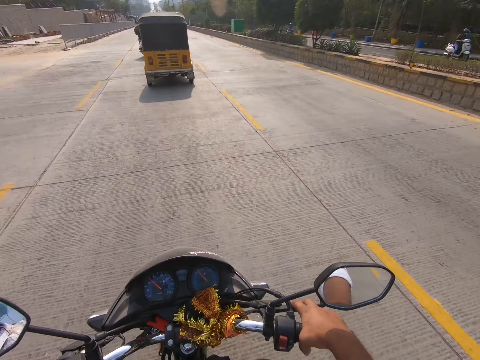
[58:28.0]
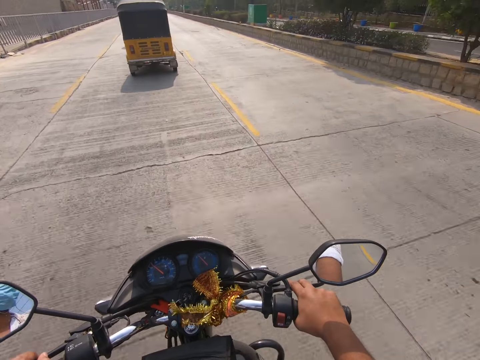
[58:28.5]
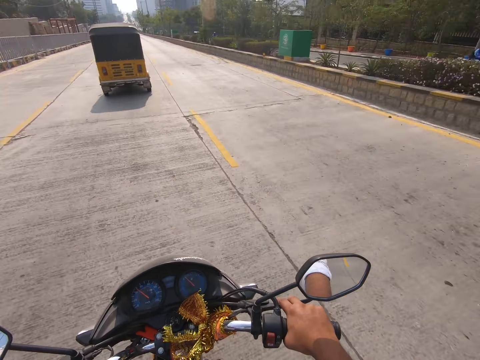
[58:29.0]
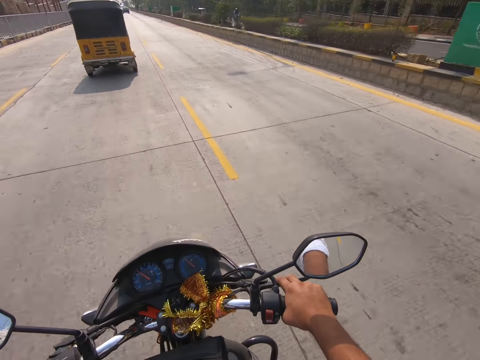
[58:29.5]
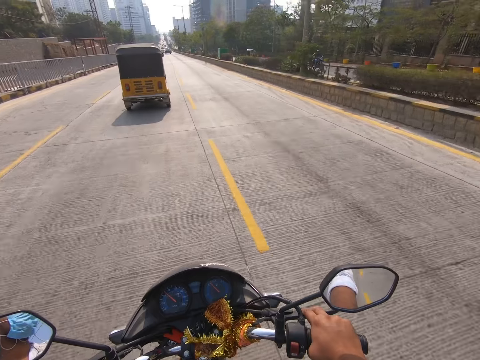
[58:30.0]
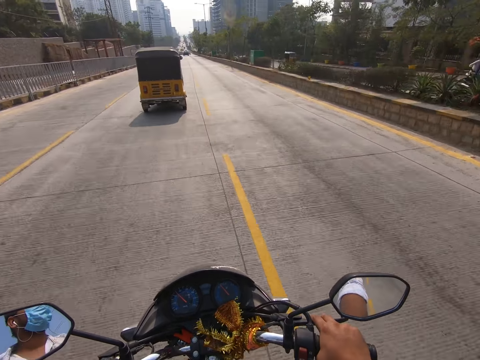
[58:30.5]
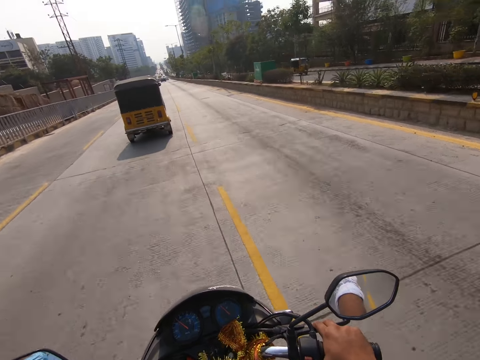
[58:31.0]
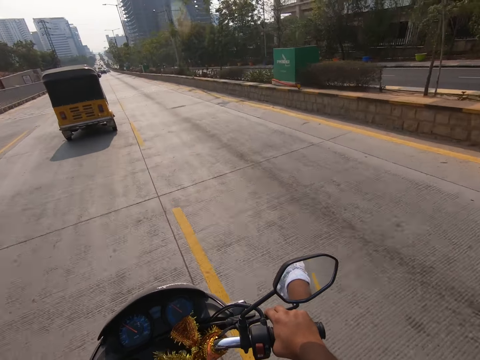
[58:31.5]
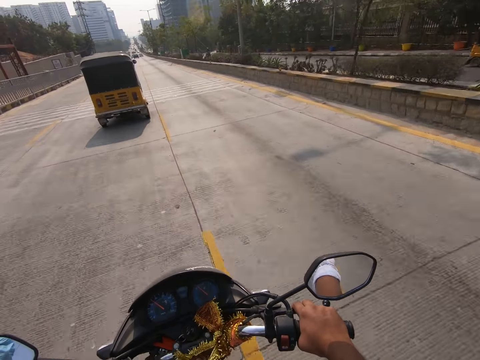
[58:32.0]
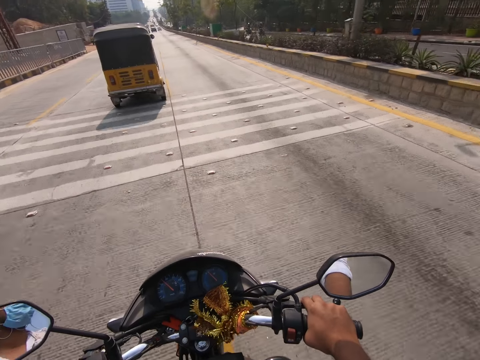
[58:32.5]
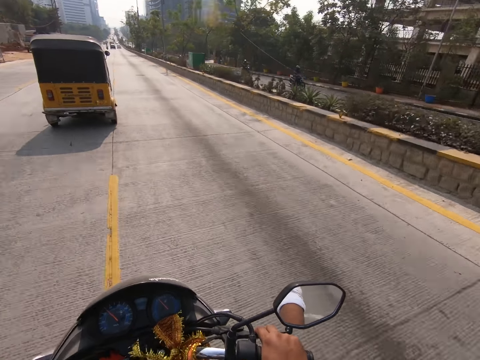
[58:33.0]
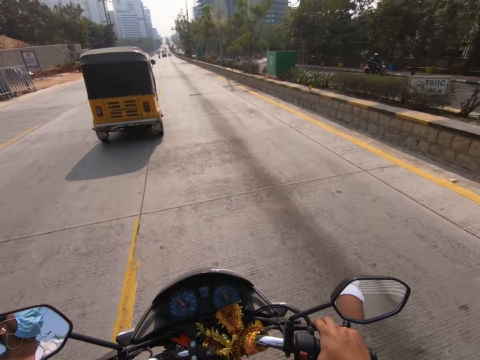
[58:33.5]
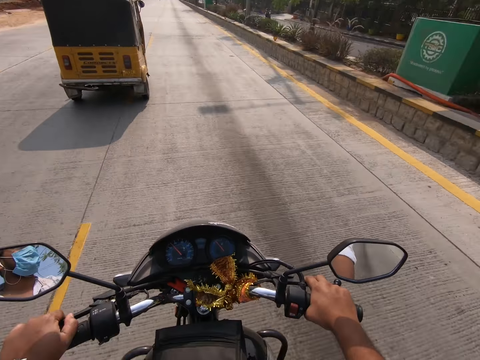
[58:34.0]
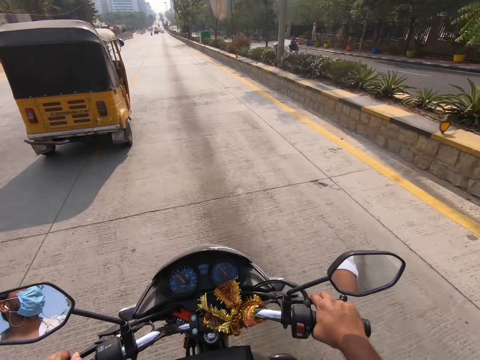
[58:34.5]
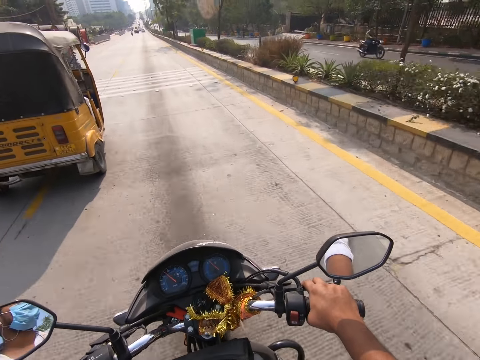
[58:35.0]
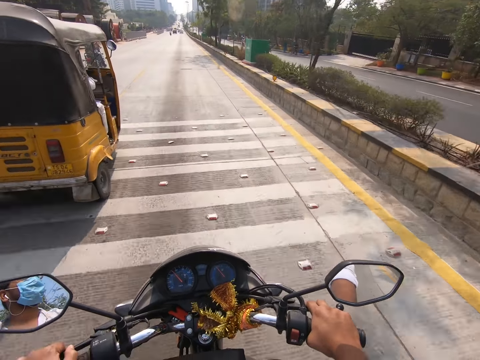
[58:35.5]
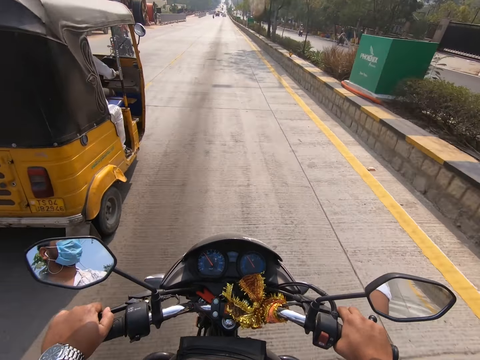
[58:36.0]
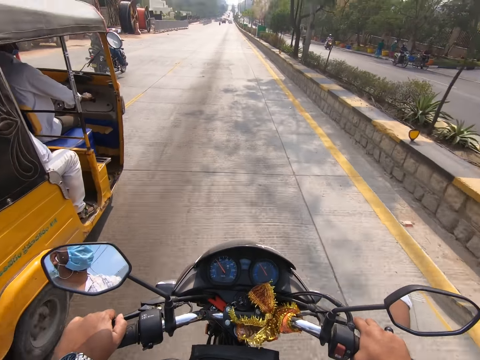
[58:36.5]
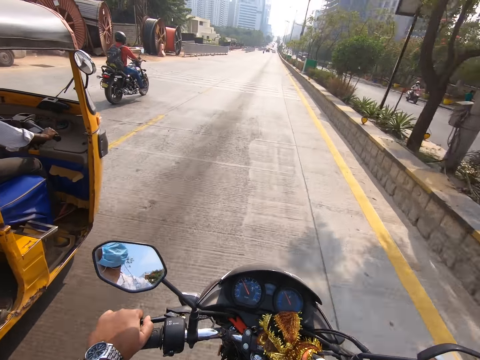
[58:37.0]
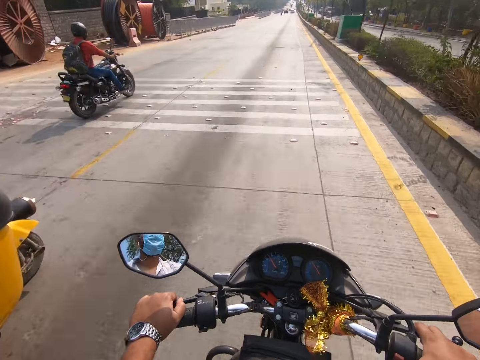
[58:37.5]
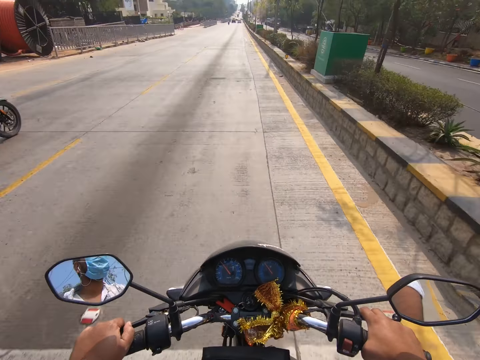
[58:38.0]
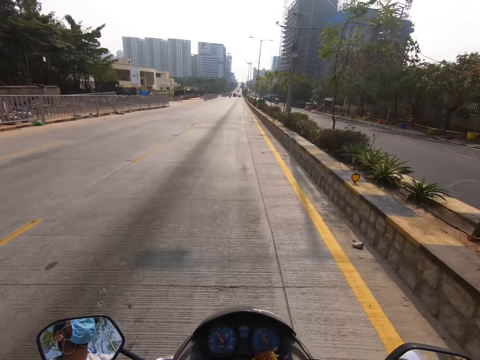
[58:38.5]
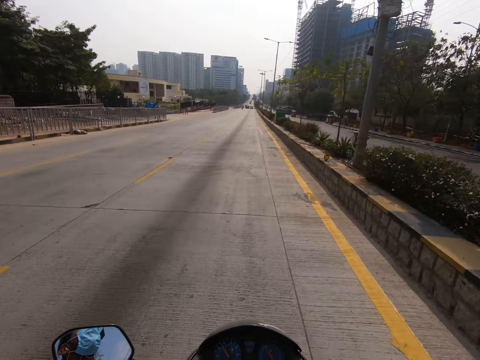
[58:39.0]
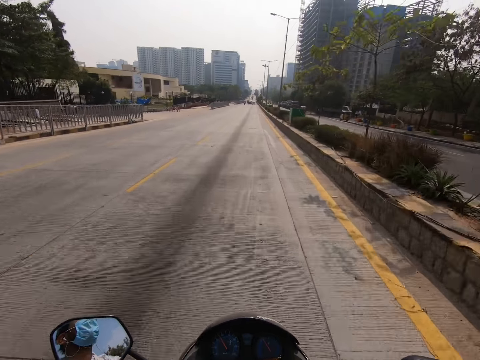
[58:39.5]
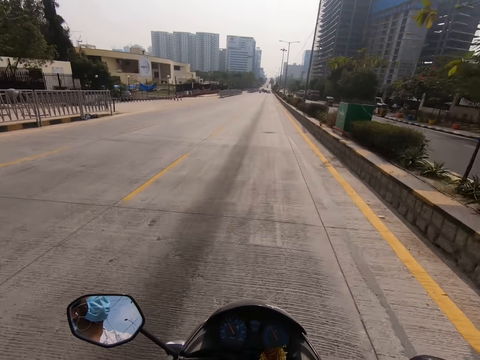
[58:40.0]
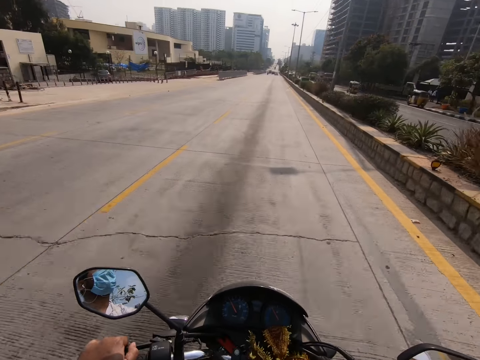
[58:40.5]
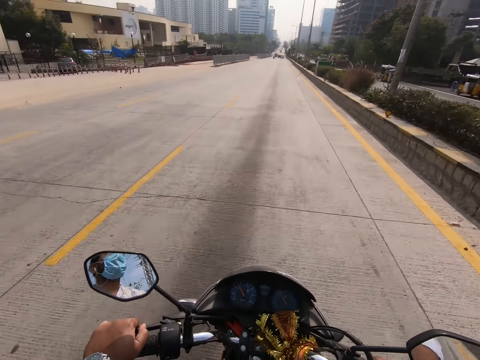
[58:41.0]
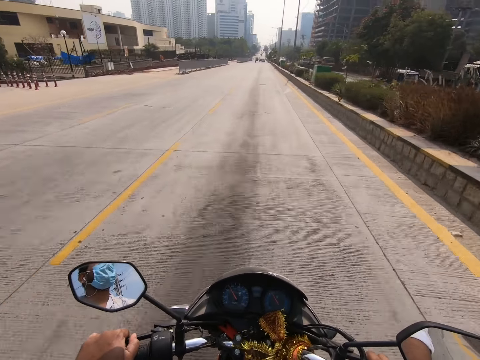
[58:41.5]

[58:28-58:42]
The camera wearer holds the hand clutch. They ride past the tricycle.

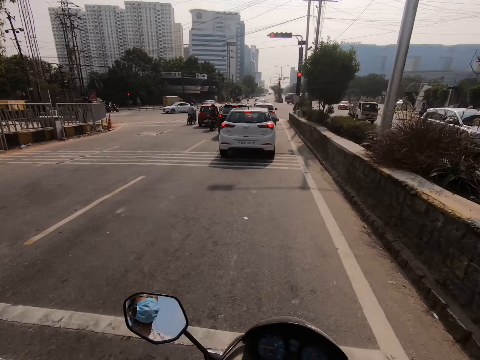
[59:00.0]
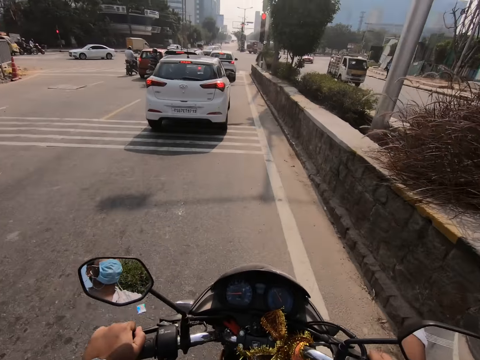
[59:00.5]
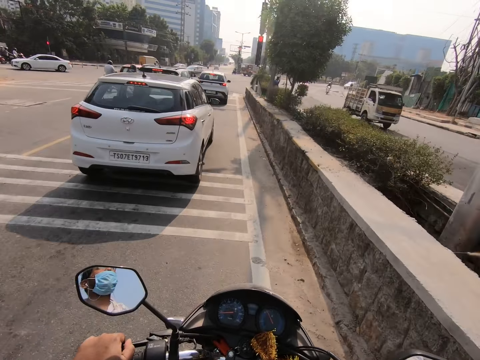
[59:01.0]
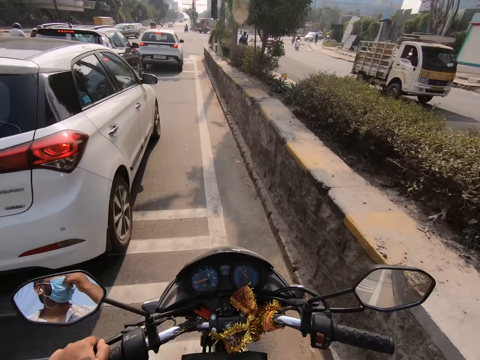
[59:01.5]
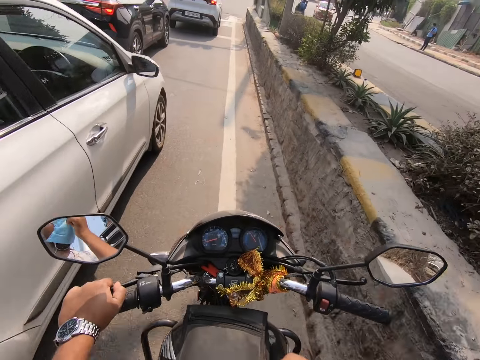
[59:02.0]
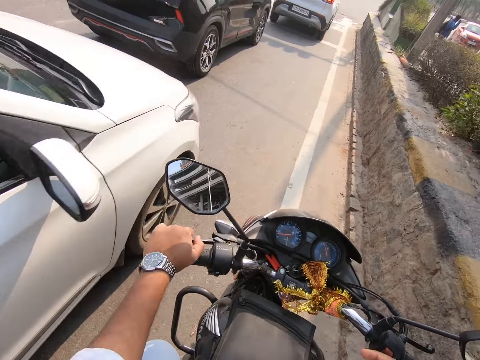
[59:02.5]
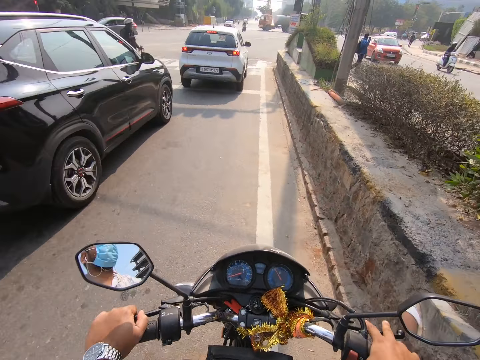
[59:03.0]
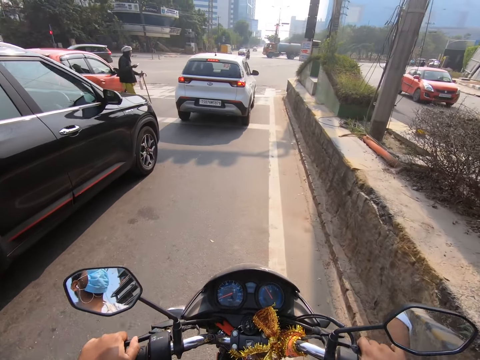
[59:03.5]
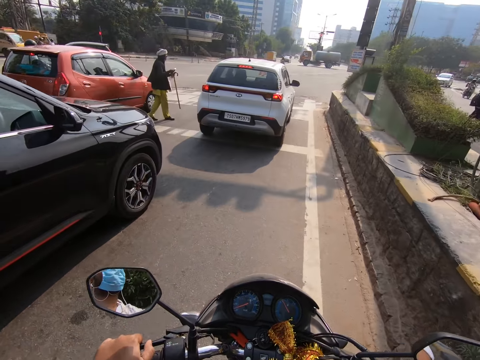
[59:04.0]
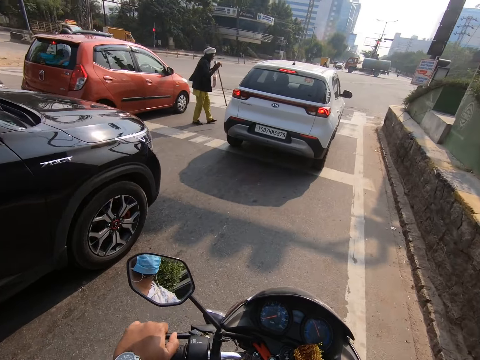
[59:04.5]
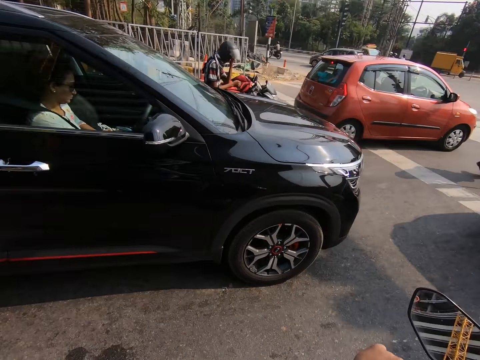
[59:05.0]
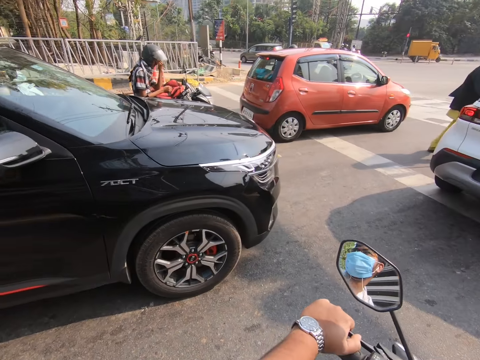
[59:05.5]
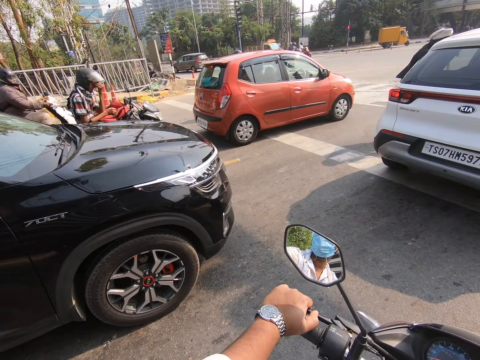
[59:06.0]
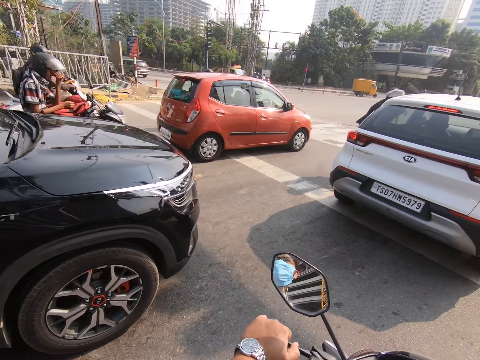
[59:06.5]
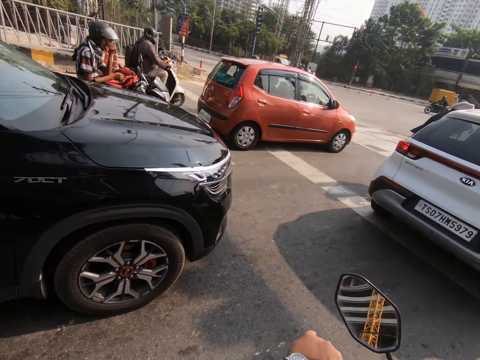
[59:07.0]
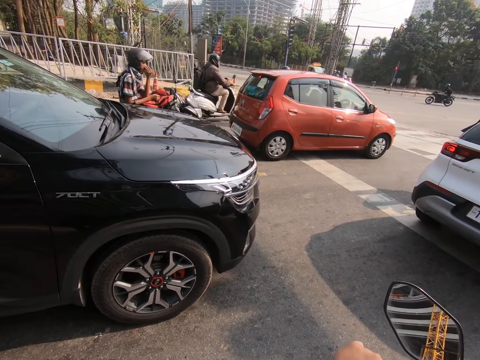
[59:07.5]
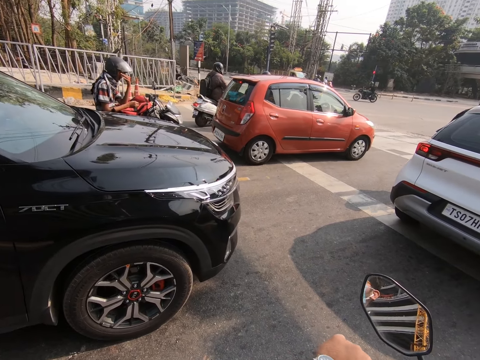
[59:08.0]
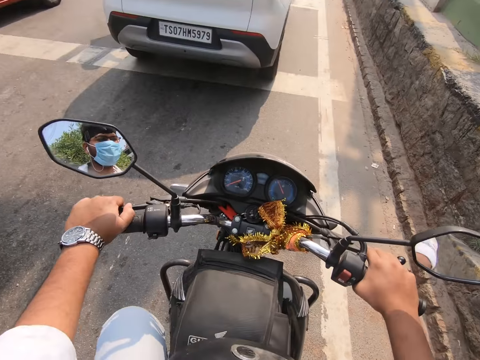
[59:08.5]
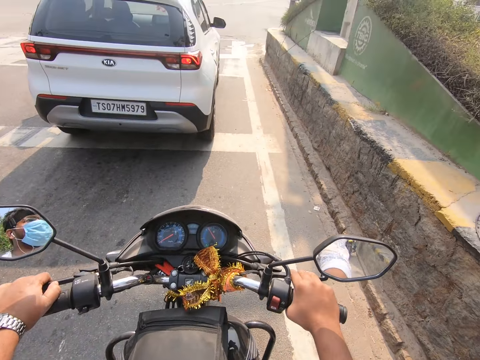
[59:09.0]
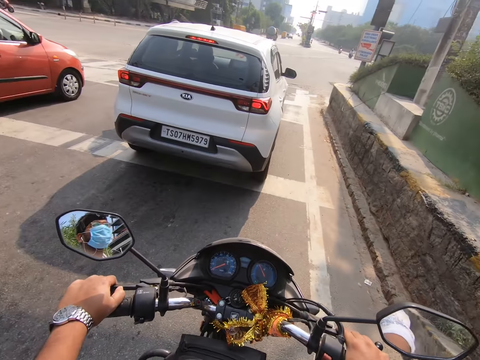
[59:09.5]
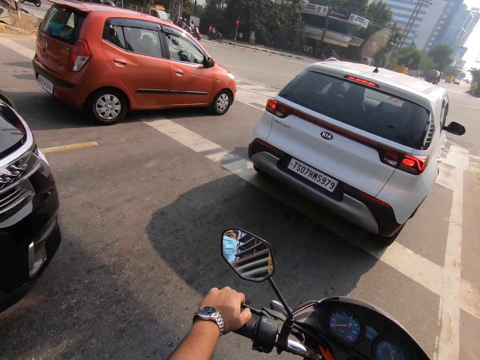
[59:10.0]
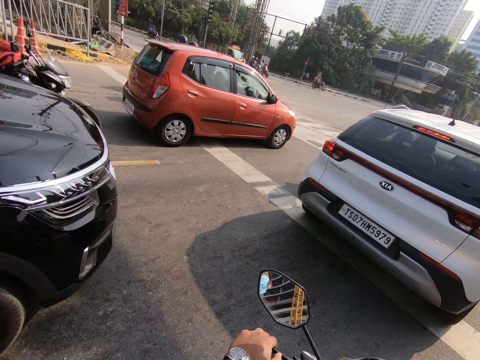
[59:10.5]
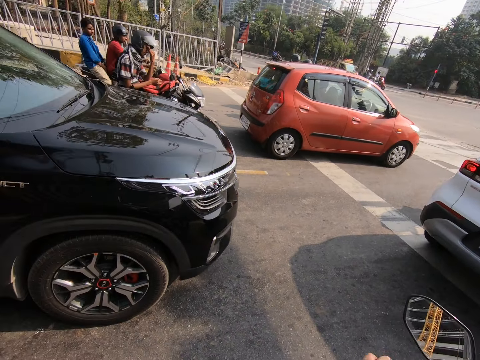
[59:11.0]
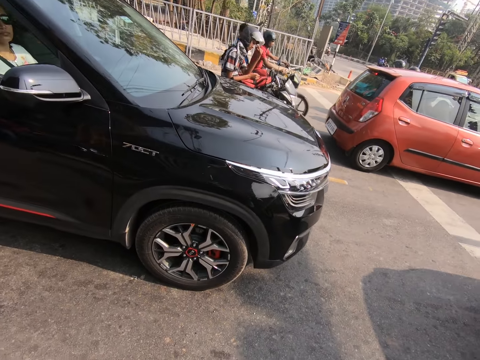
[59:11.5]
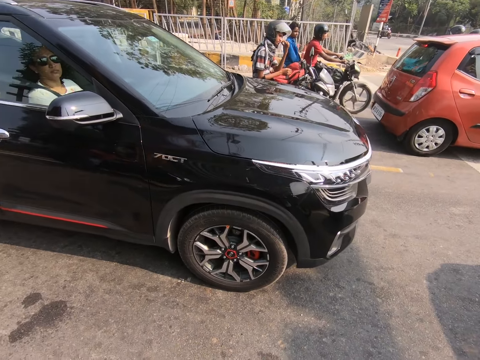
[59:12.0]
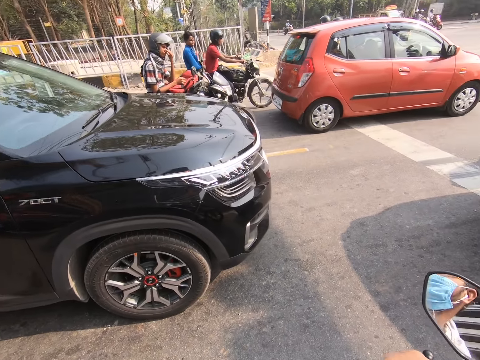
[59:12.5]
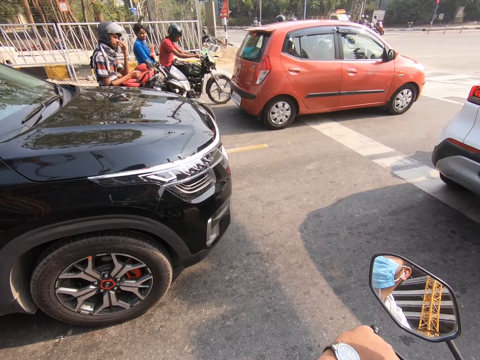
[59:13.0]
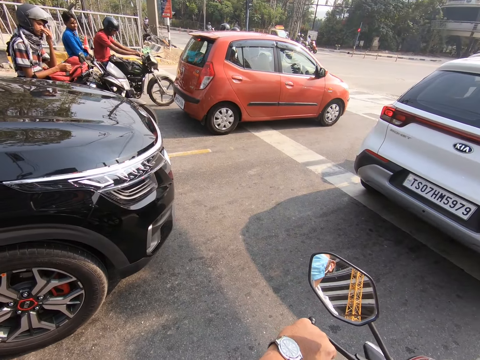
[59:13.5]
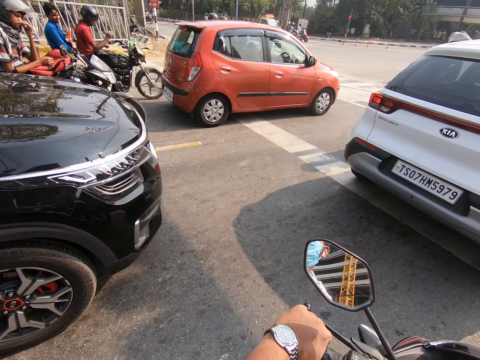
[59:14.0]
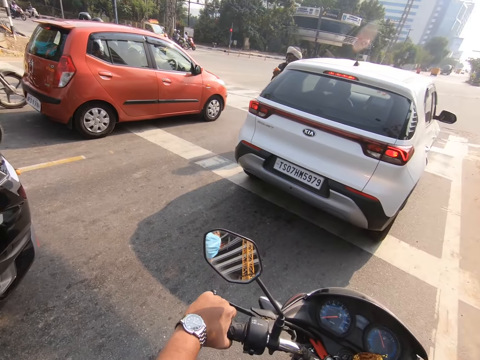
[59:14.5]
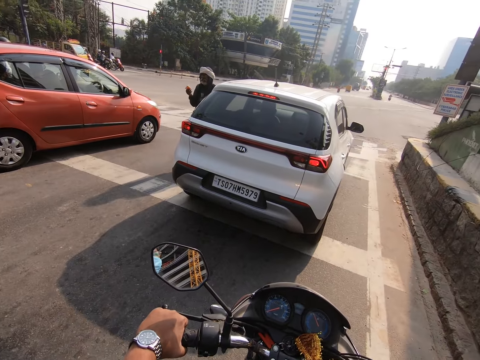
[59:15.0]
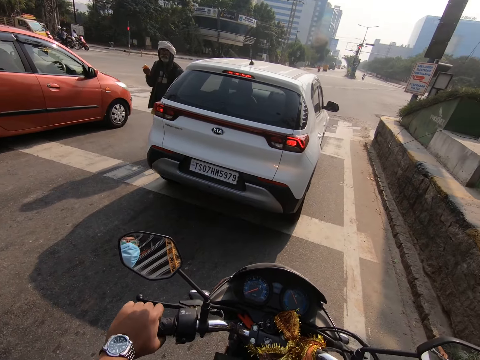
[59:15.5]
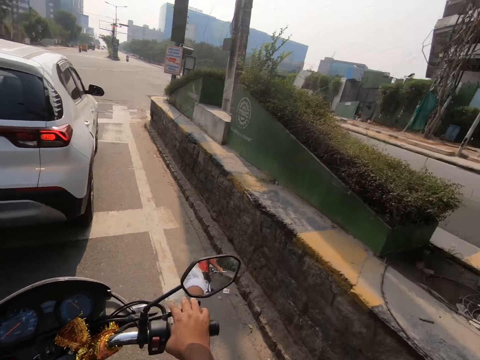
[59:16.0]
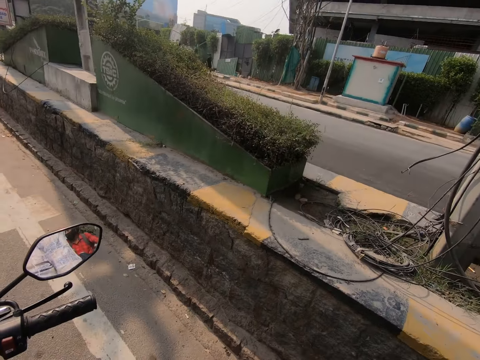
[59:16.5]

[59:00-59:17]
The camera wearer rides the motorcycle past a white car. They look around.
